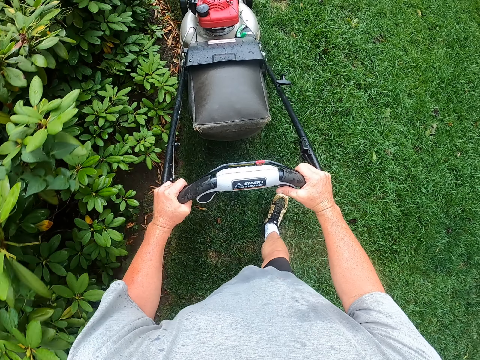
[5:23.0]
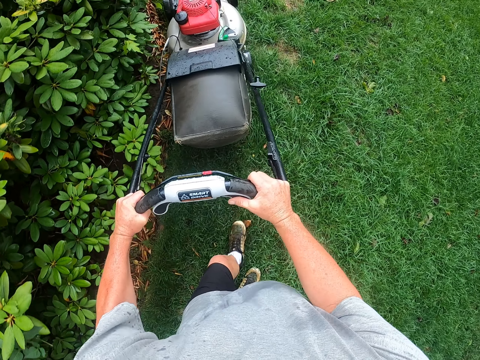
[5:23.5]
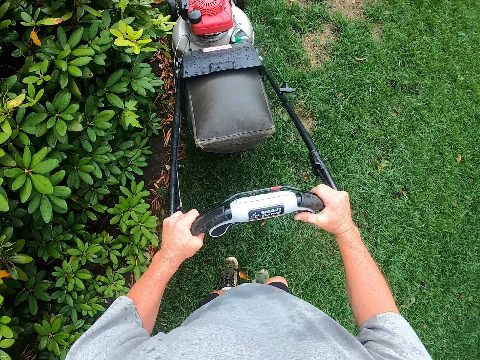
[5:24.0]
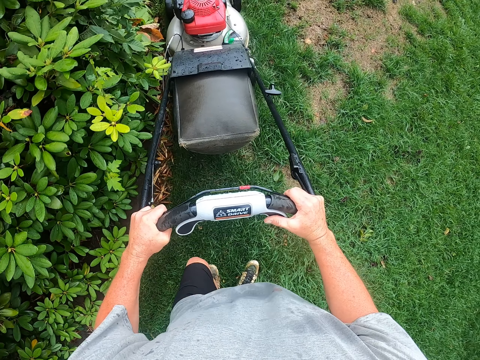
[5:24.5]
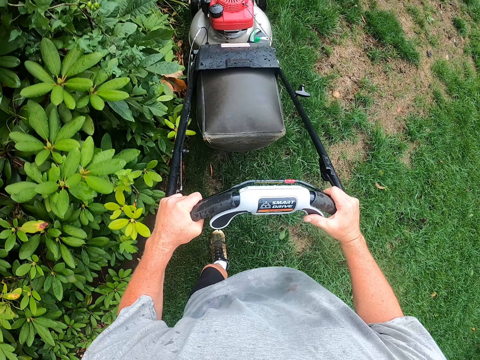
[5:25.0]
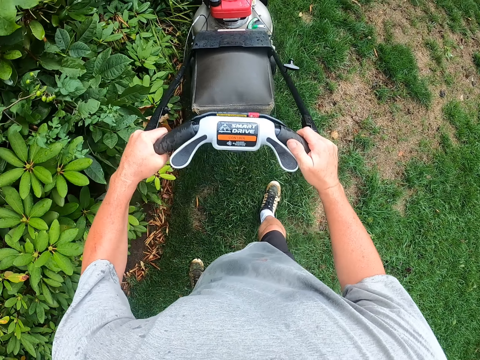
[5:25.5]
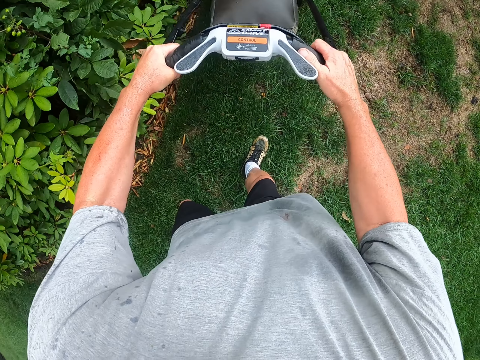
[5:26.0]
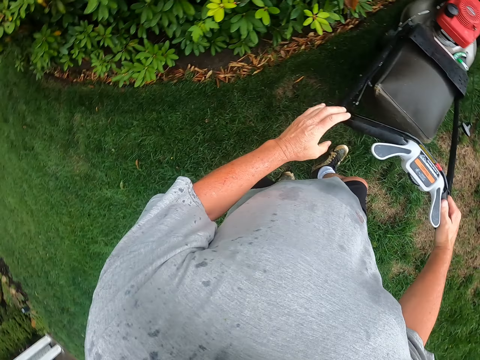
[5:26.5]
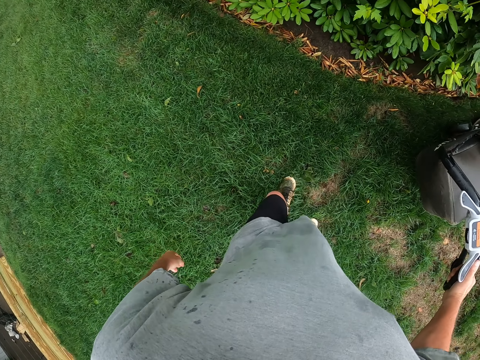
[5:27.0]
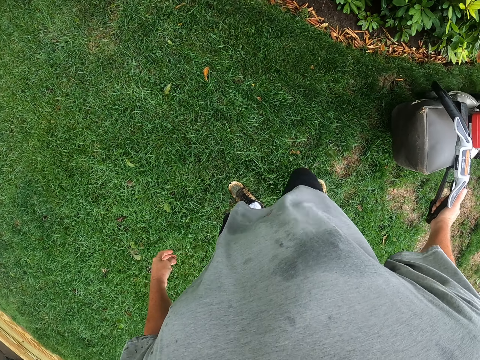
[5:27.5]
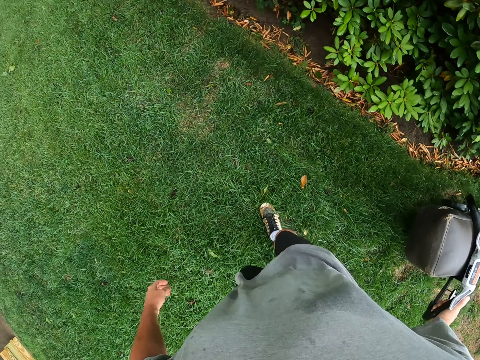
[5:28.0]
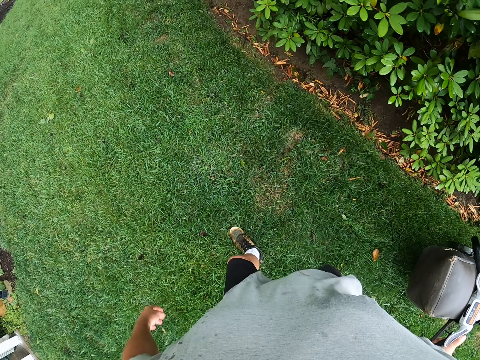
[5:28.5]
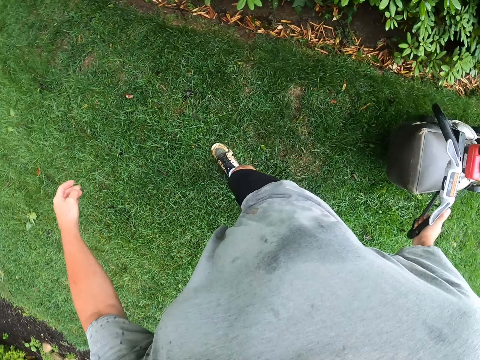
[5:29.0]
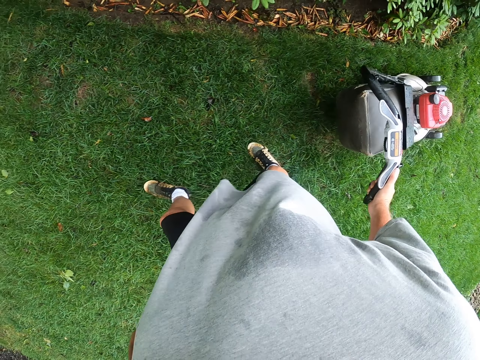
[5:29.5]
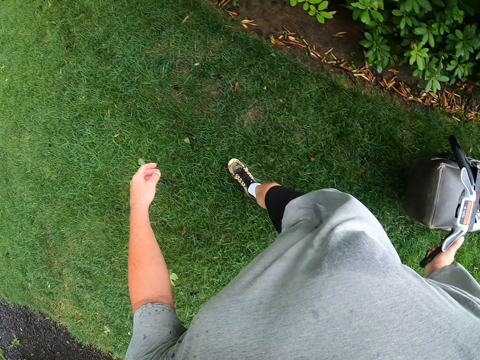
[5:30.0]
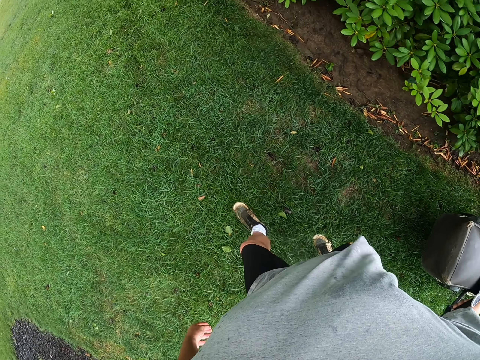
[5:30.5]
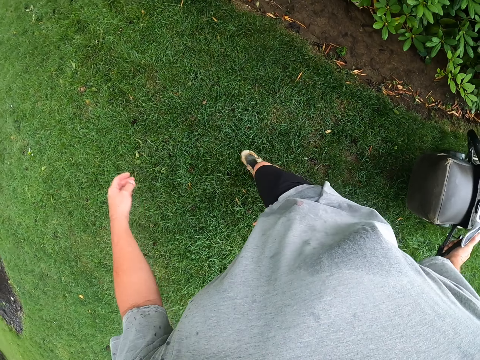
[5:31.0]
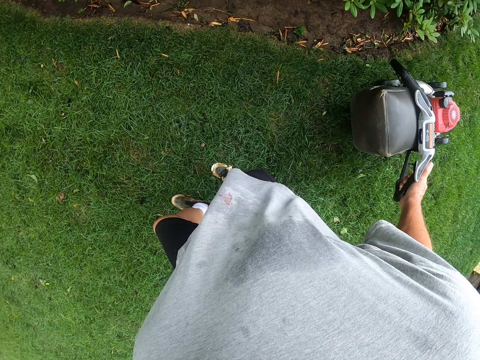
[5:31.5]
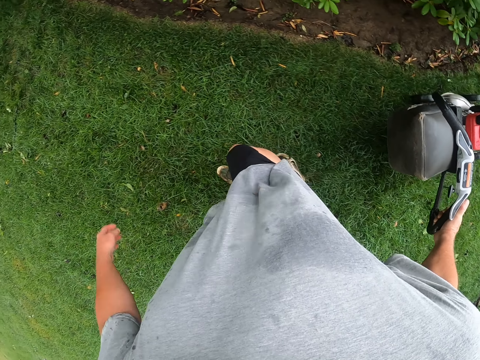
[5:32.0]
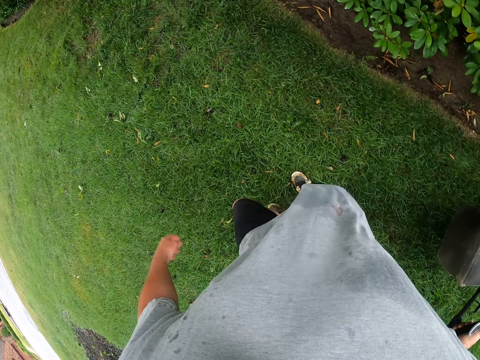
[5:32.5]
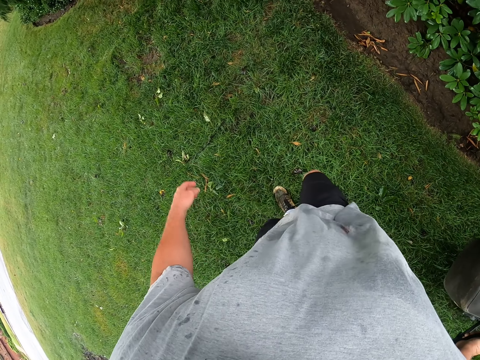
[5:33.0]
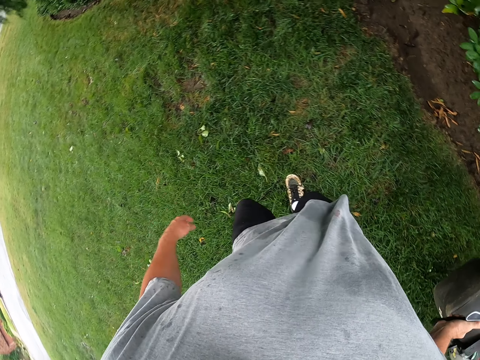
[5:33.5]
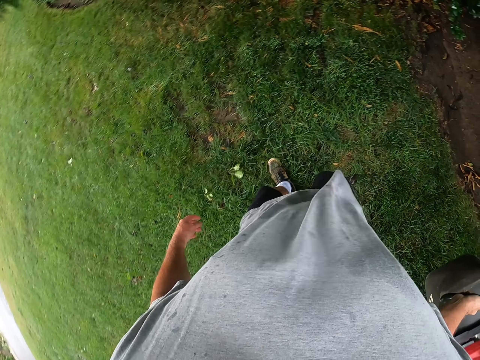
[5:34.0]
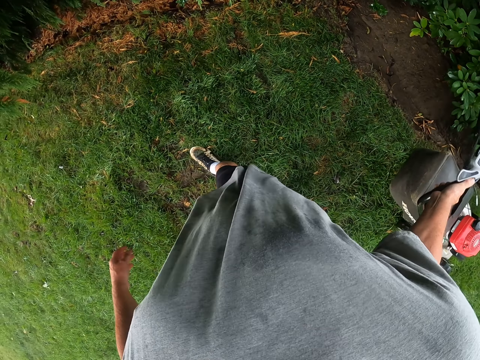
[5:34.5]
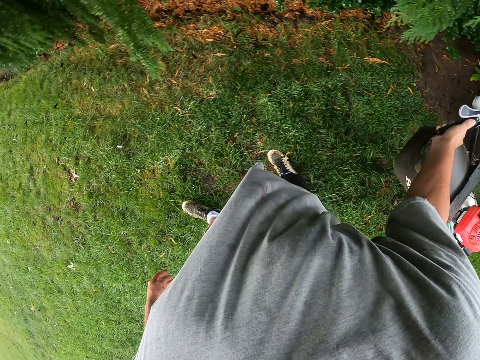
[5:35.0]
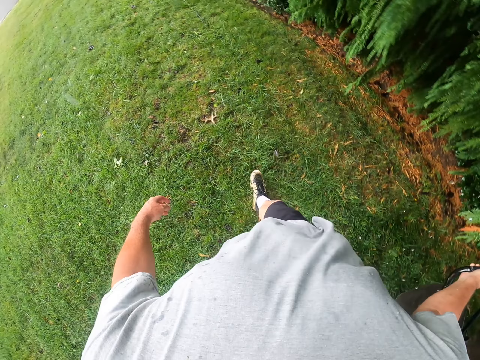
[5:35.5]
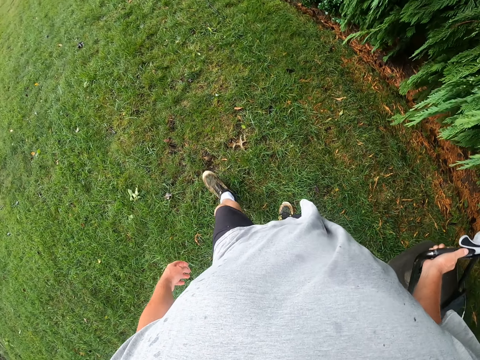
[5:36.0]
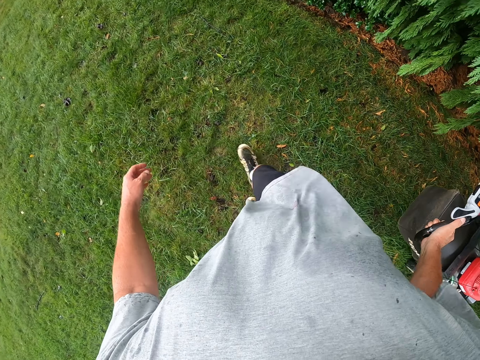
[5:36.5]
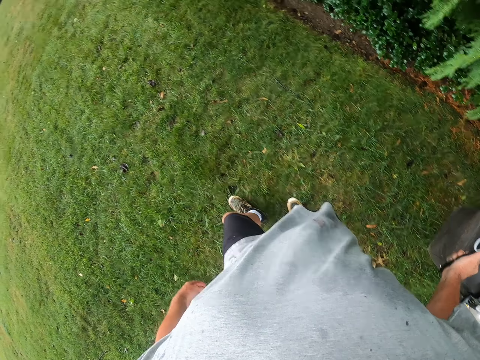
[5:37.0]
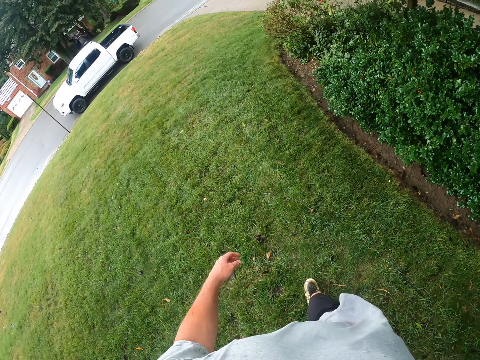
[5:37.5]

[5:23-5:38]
The camera wearer adjusts a lawn mower on the ground. They cut grass with the lawn mower. They pull the lawn mower. They walk around a garden. They drive the lawn mower on the grass. They walk around the garden.

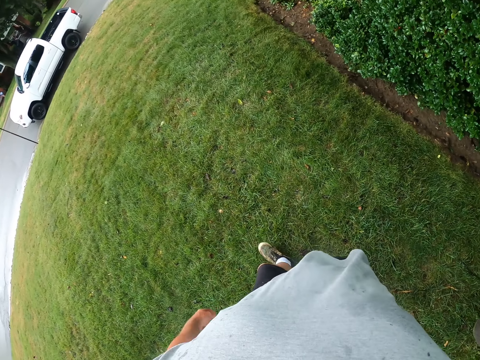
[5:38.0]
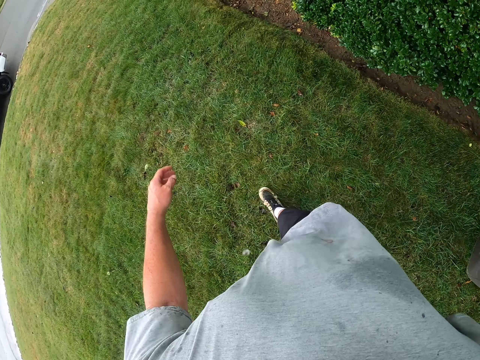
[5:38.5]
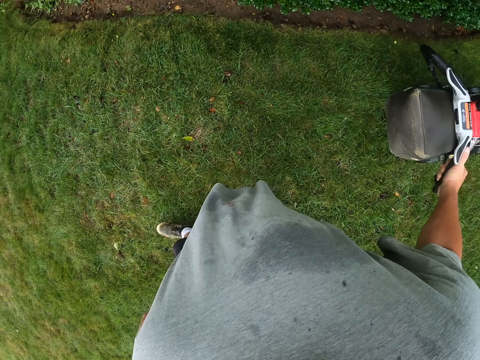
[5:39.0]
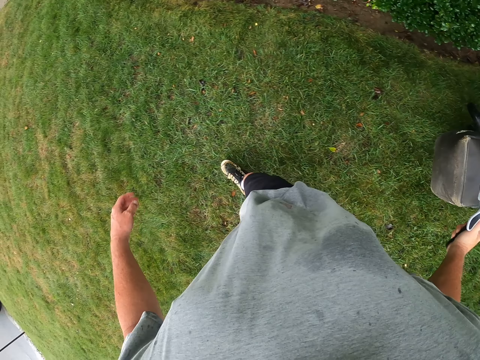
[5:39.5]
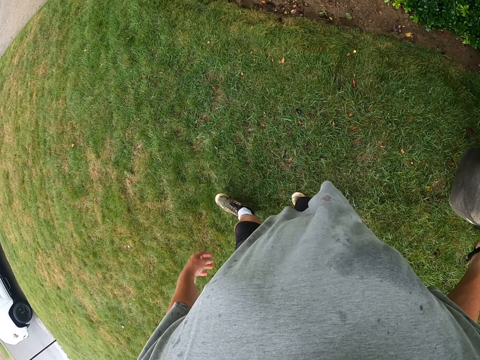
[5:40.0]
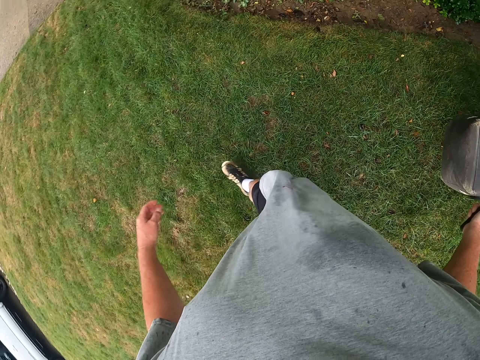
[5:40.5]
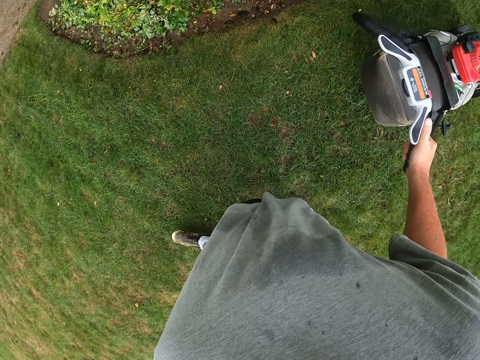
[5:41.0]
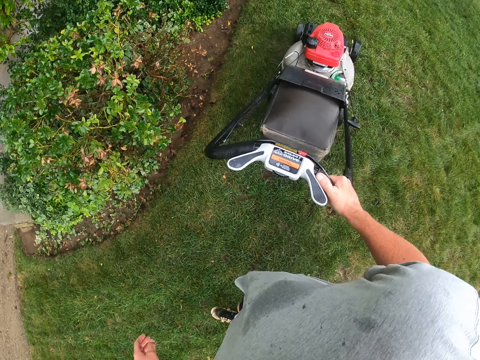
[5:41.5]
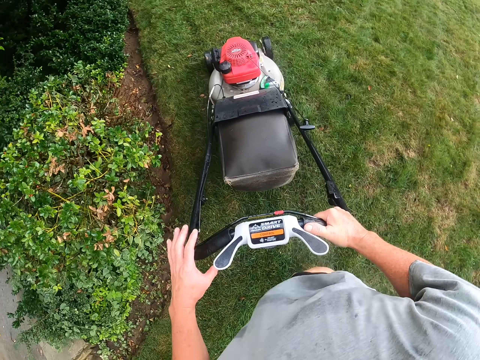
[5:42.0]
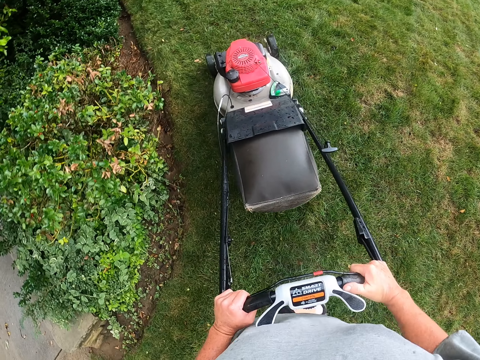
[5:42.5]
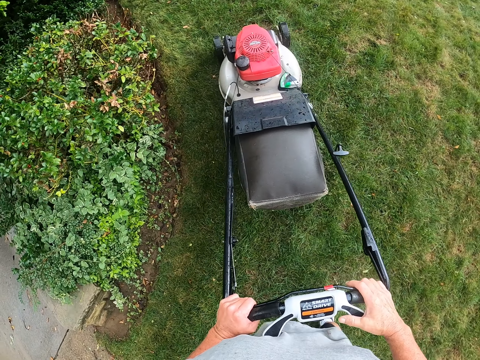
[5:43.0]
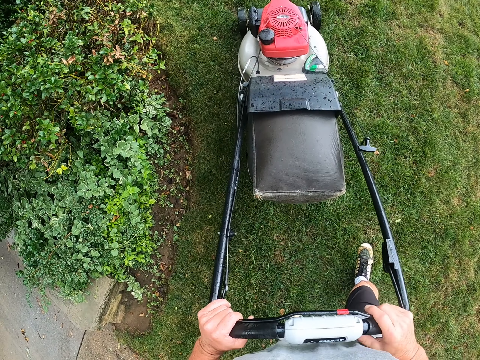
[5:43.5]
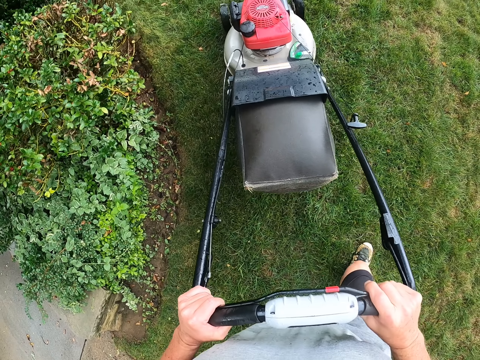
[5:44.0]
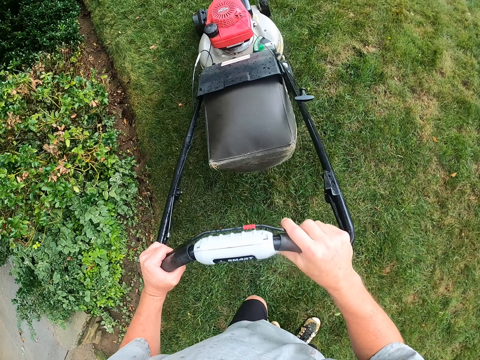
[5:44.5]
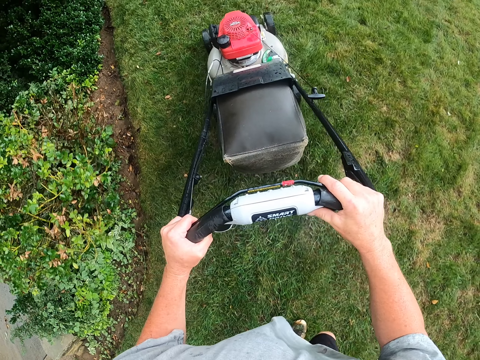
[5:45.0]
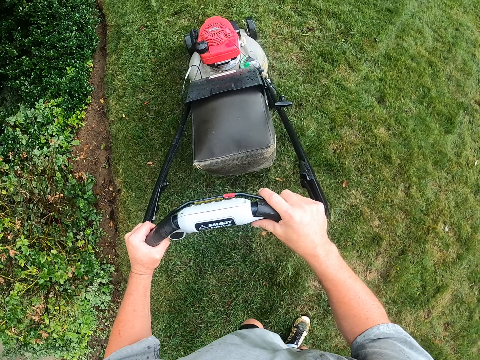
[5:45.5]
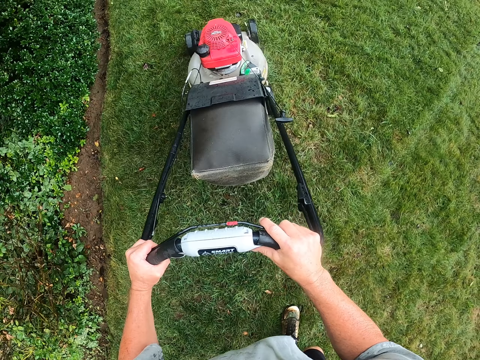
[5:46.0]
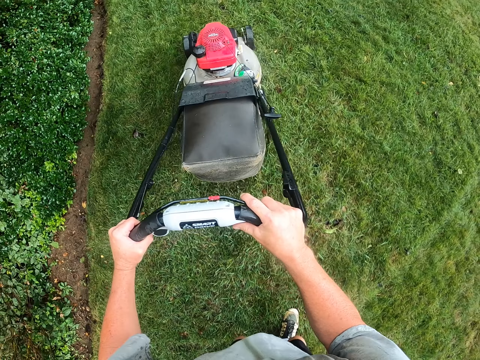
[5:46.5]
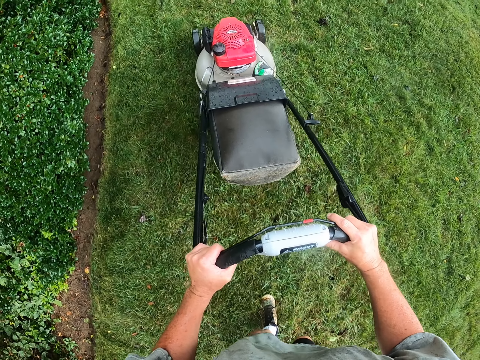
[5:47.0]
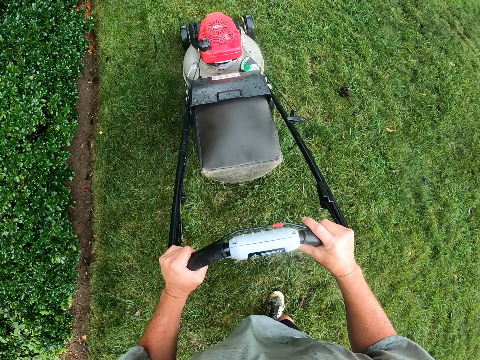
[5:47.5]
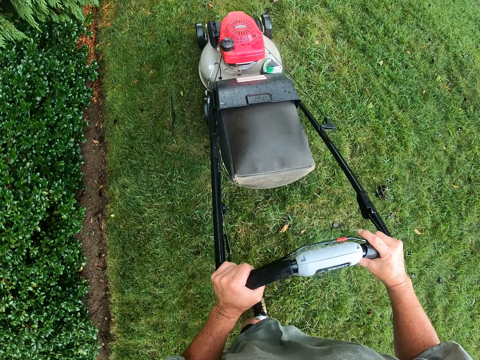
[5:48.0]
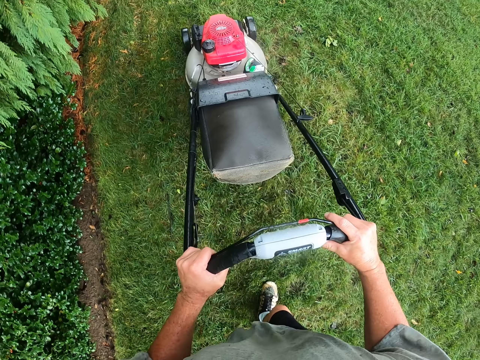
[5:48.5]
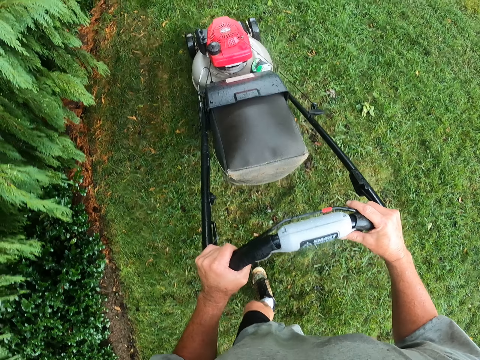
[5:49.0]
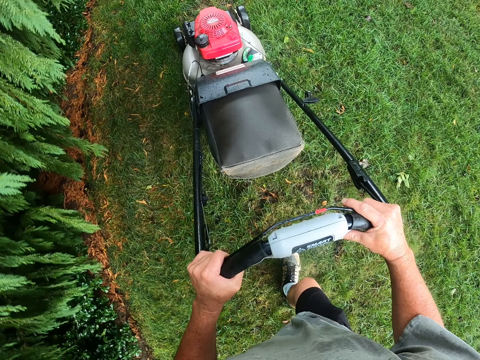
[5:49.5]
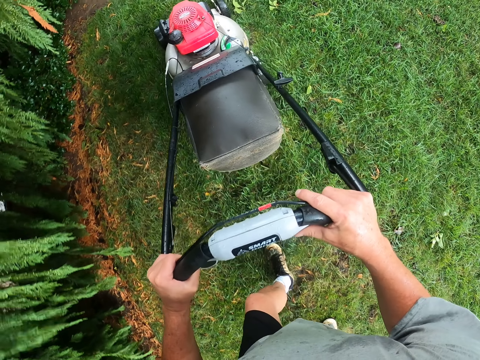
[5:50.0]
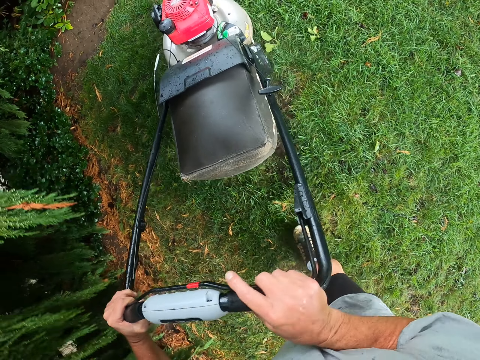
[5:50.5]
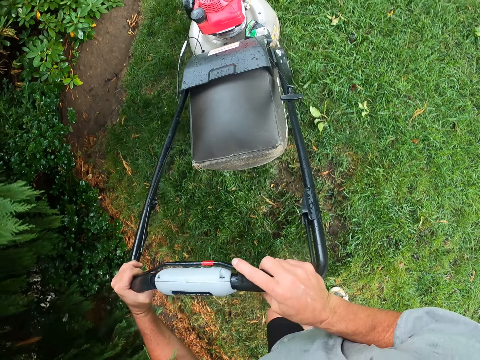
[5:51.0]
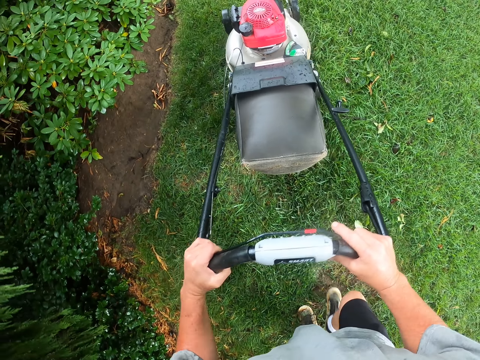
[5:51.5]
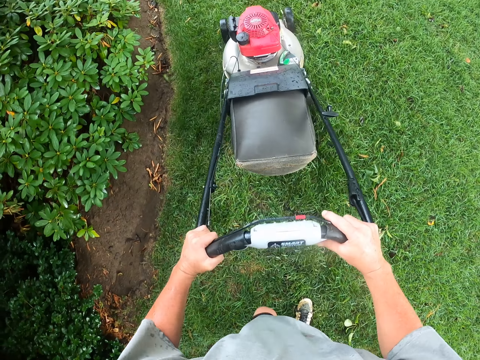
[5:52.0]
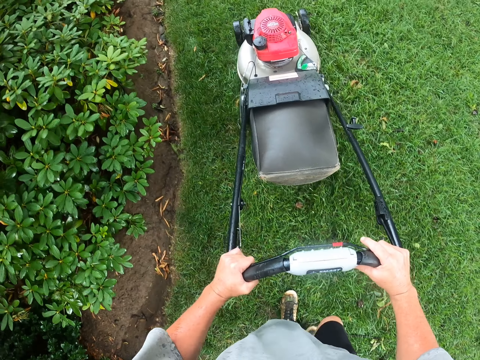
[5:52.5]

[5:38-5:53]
The camera wearer adjusts a lawn mower on the ground. They cut the grass with the lawn mower. They adjust the lawn mower on the ground. They cut the grass with the lawn mower.
